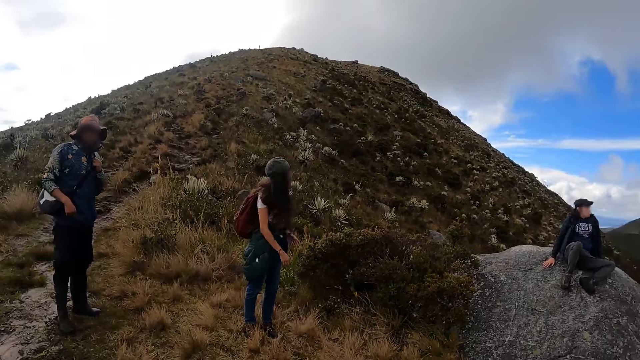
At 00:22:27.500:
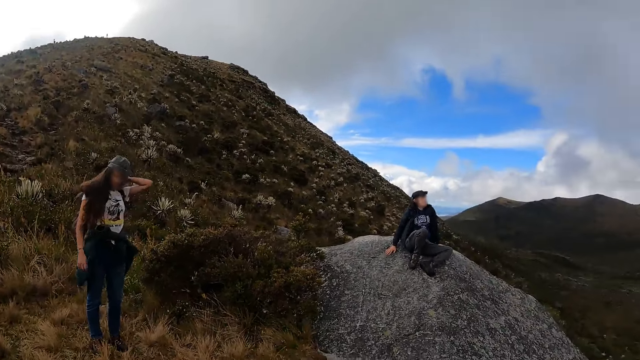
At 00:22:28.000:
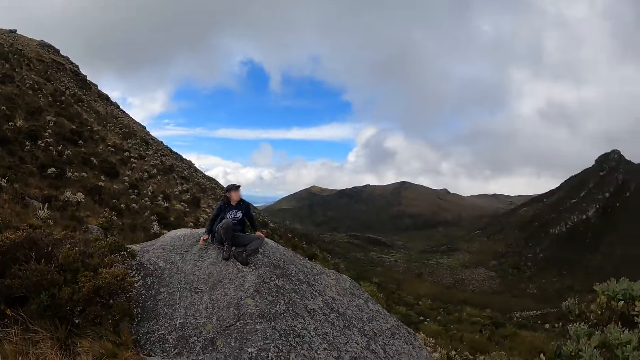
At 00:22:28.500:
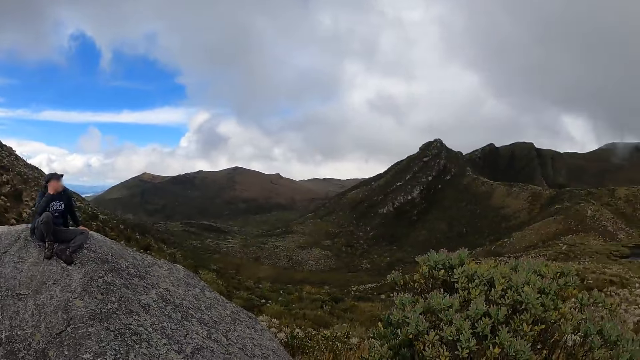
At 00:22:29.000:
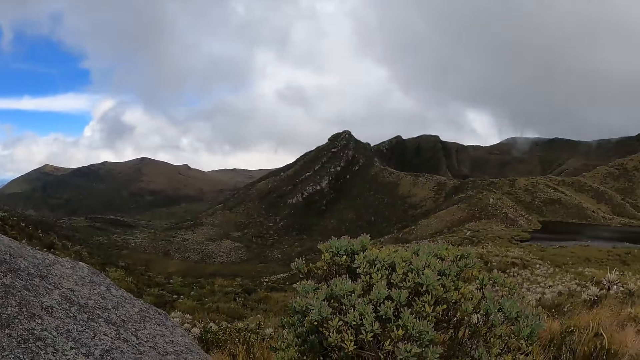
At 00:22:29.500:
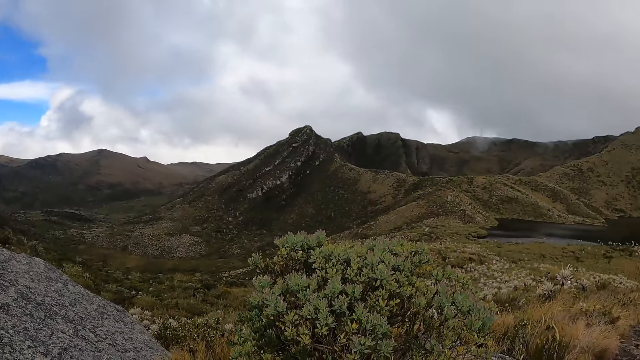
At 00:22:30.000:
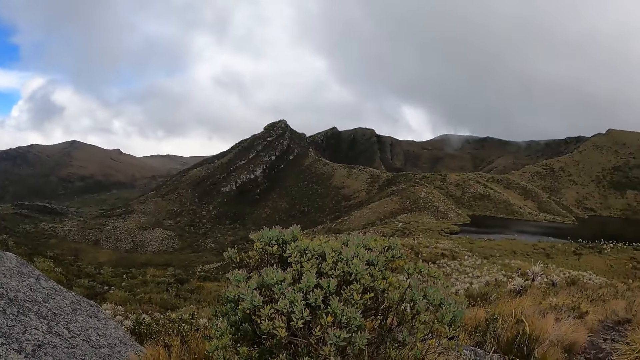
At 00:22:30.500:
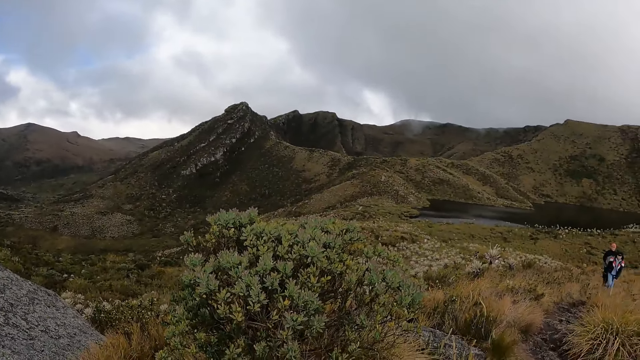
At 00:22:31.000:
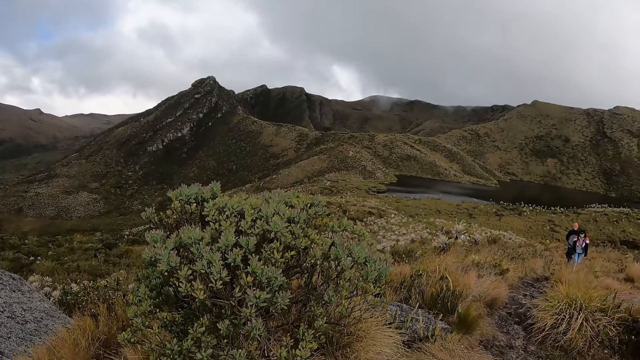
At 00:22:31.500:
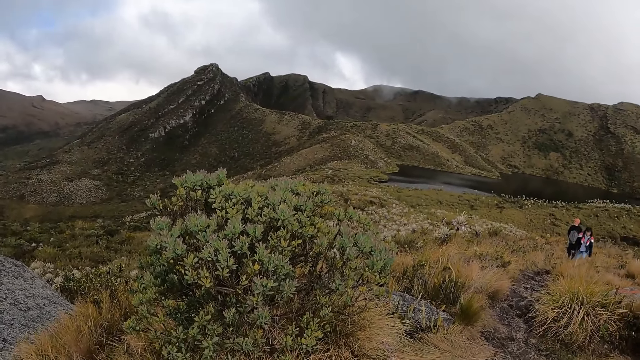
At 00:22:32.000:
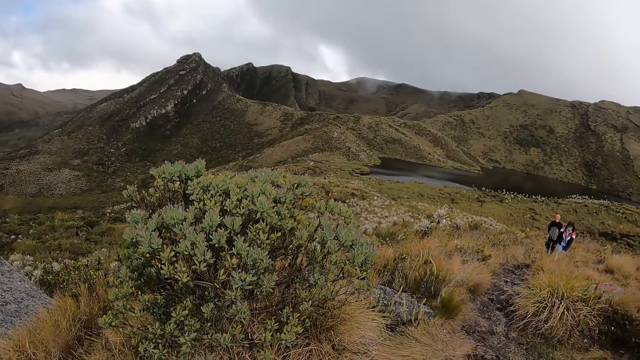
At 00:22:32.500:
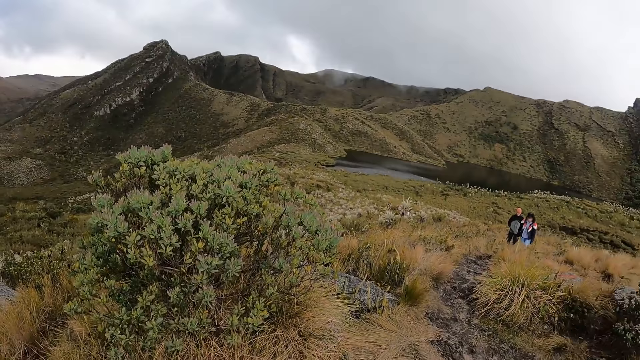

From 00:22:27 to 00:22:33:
The camera wearer looks at the view.

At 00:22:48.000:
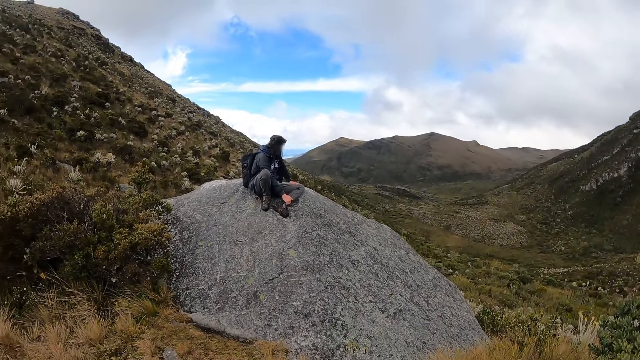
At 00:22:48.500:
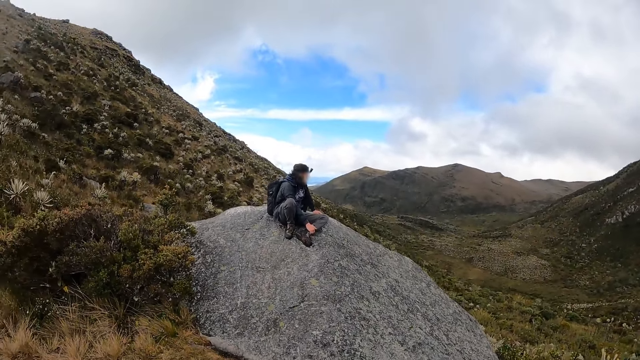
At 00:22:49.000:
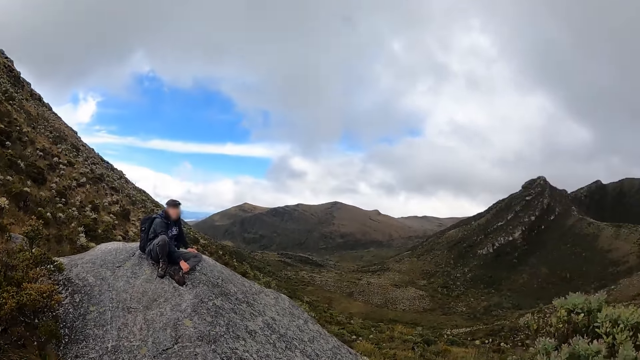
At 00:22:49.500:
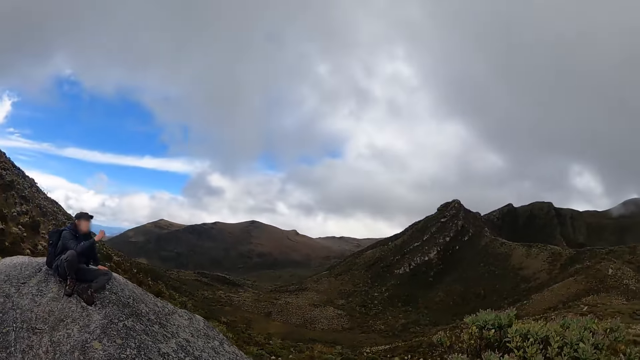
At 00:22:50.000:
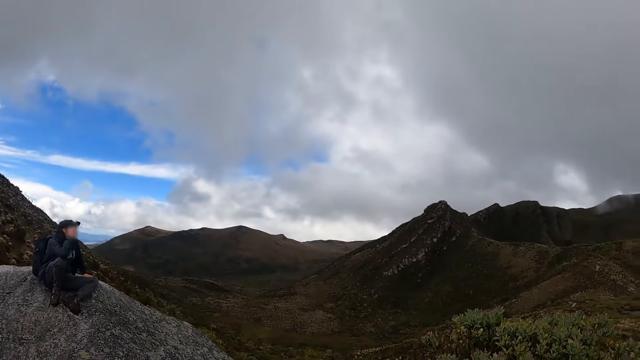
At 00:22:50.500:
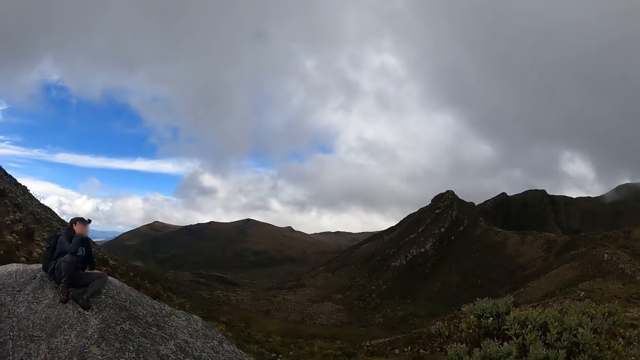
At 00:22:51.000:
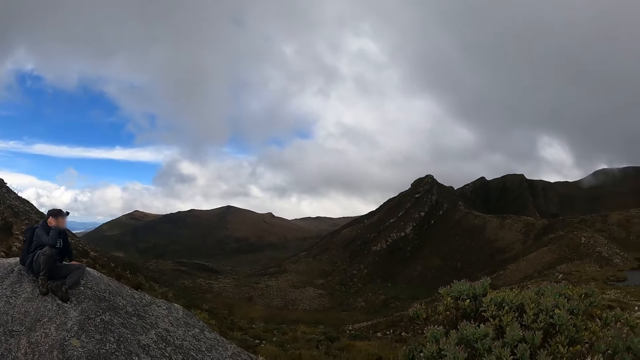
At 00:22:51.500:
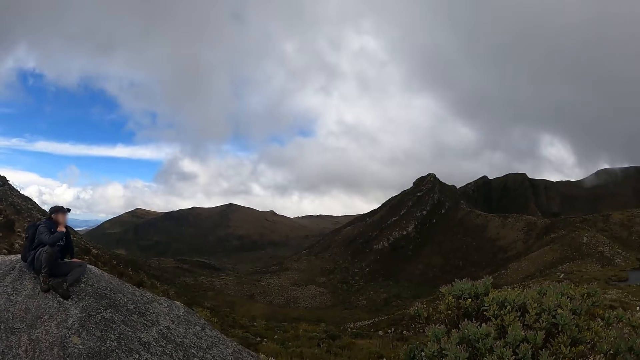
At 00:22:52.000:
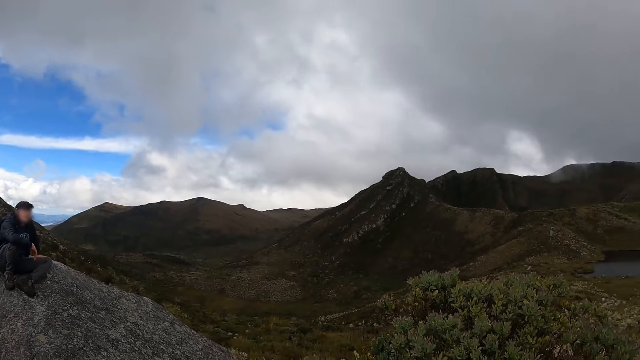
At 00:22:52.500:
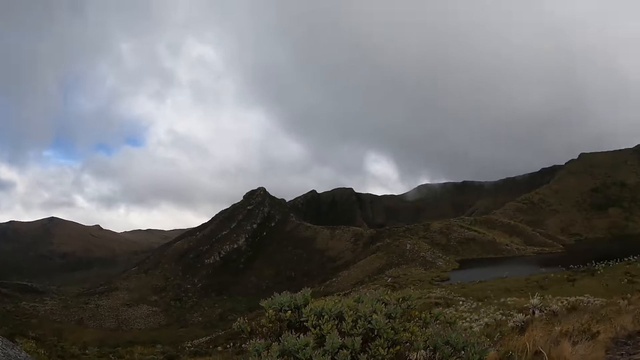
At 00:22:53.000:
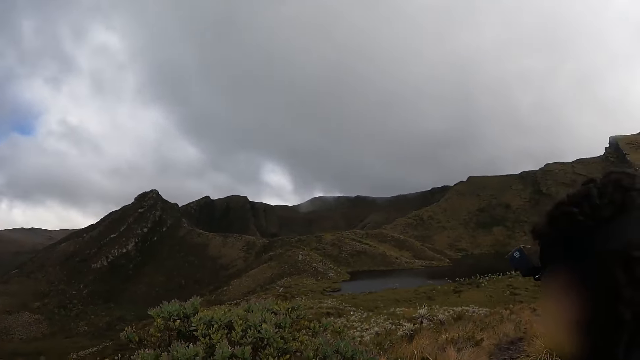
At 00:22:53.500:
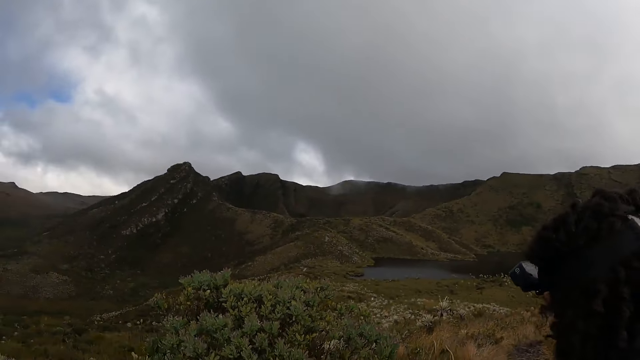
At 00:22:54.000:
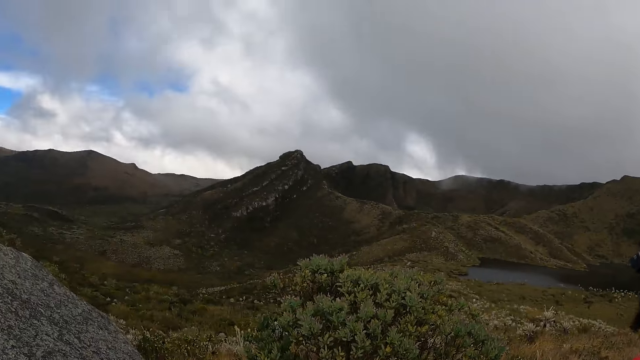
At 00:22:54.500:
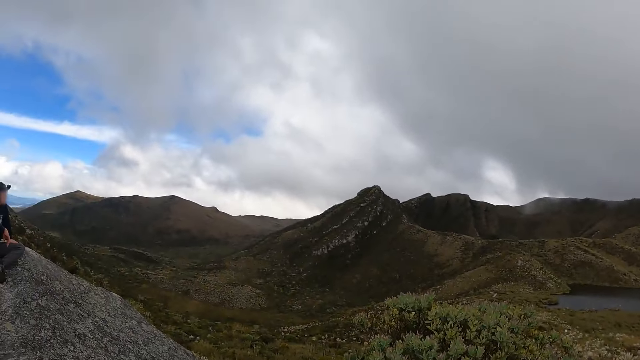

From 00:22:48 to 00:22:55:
A woman touches her face with her right hand.

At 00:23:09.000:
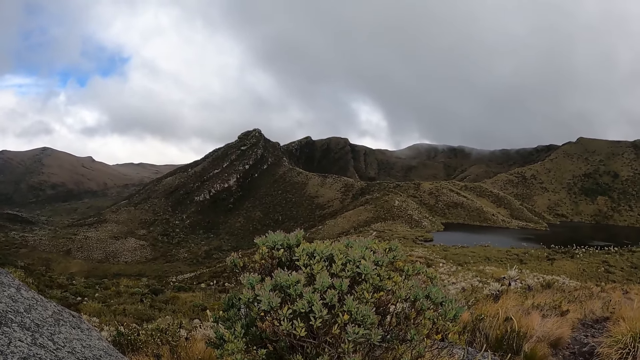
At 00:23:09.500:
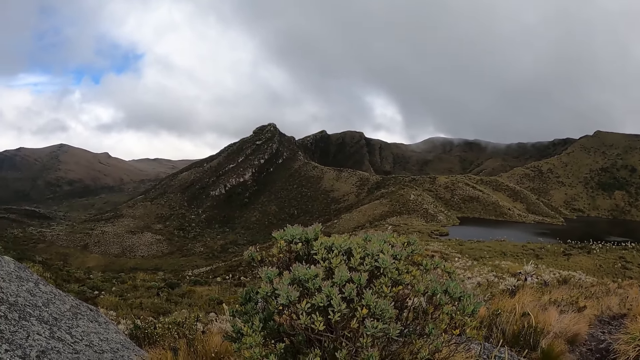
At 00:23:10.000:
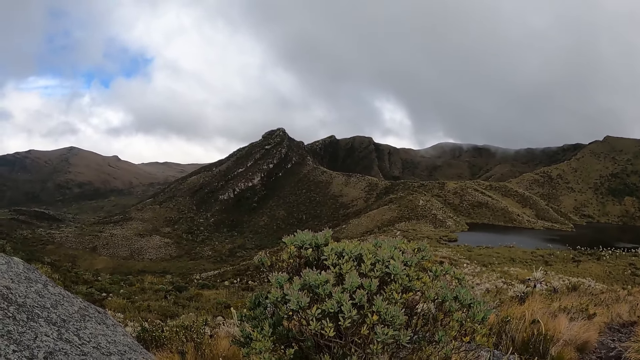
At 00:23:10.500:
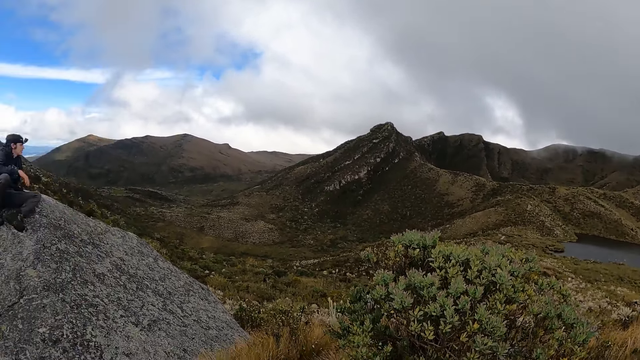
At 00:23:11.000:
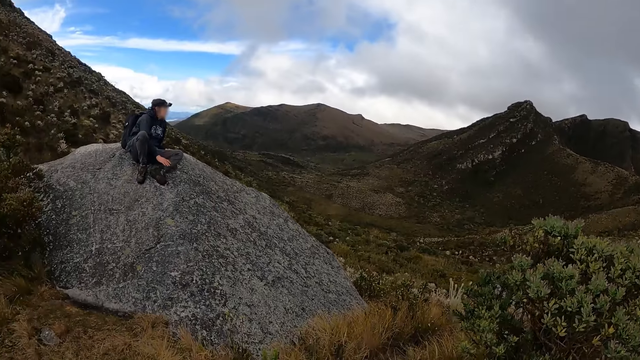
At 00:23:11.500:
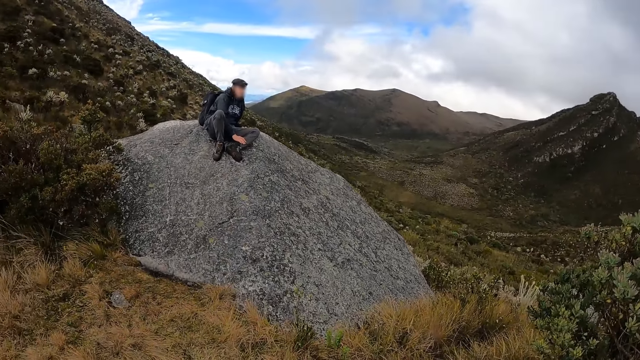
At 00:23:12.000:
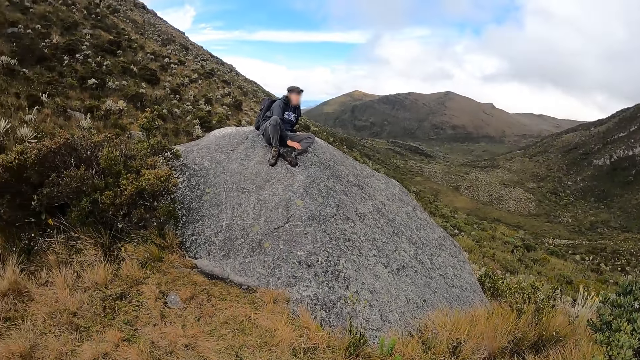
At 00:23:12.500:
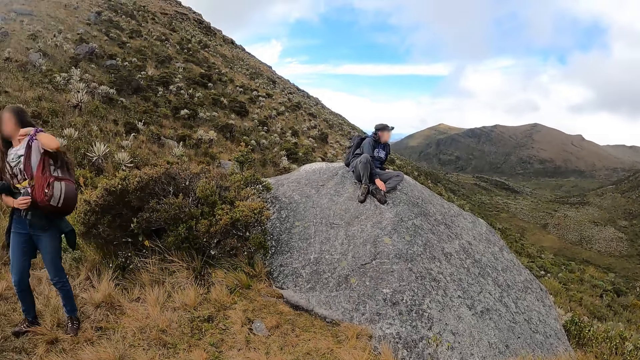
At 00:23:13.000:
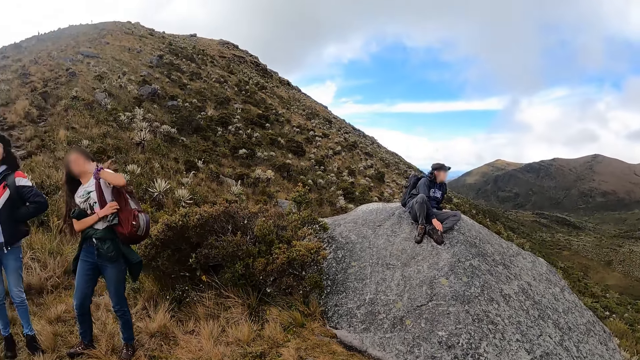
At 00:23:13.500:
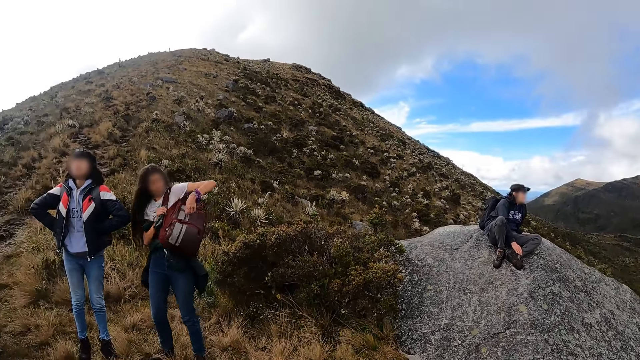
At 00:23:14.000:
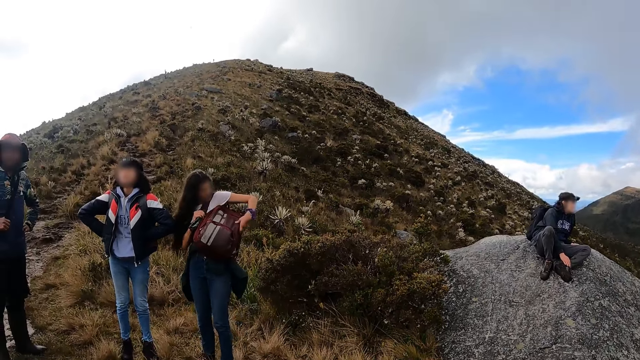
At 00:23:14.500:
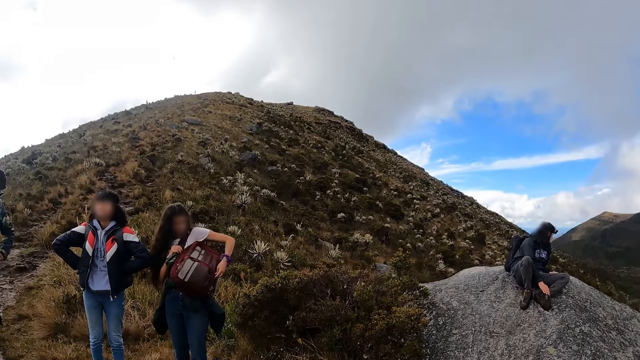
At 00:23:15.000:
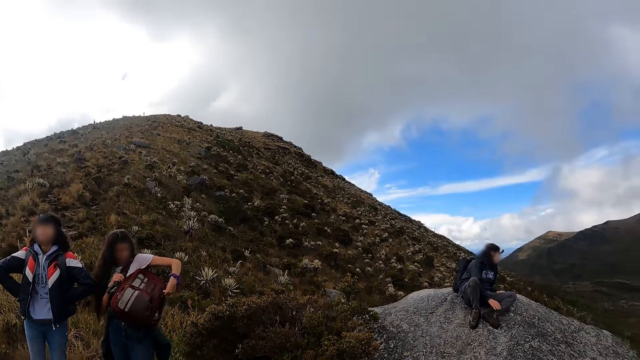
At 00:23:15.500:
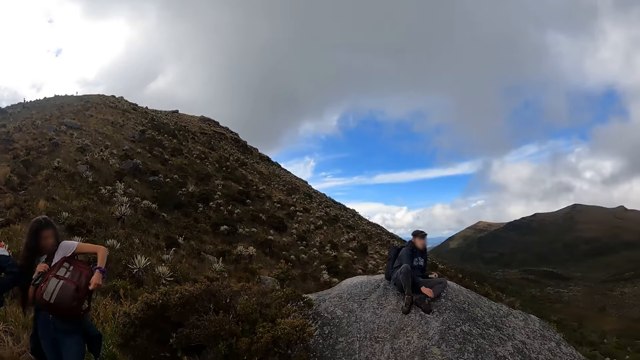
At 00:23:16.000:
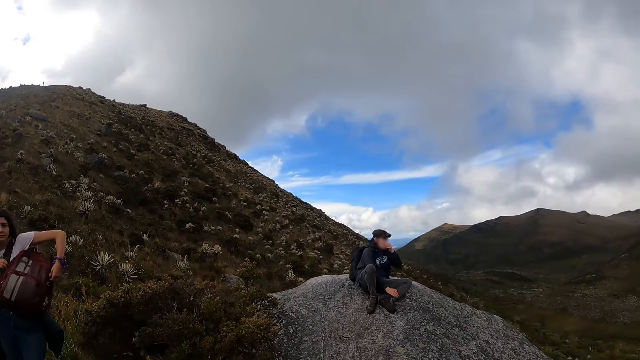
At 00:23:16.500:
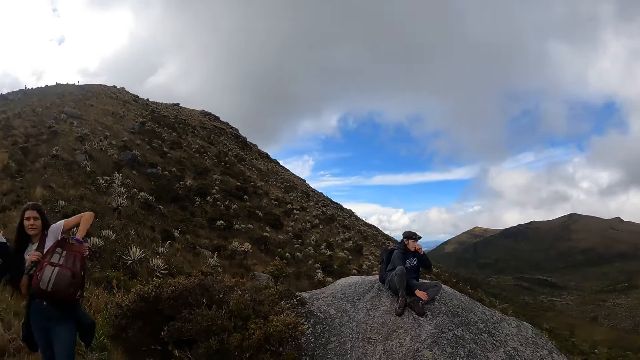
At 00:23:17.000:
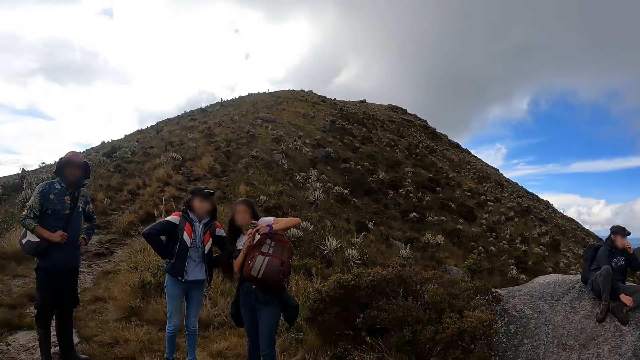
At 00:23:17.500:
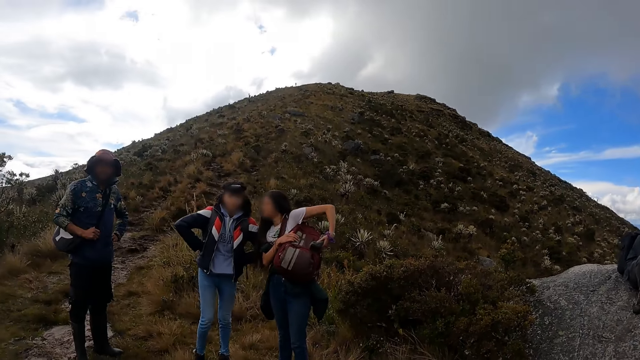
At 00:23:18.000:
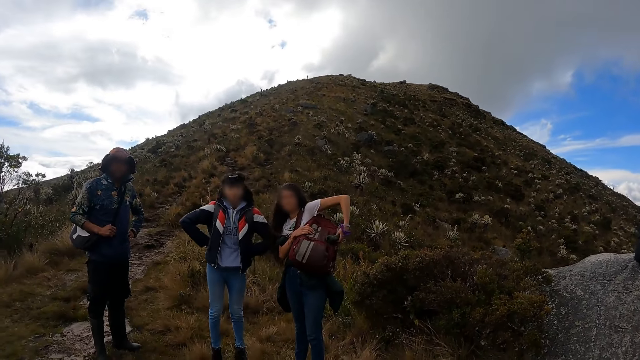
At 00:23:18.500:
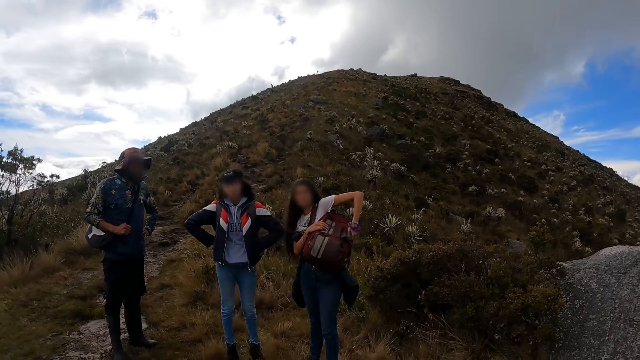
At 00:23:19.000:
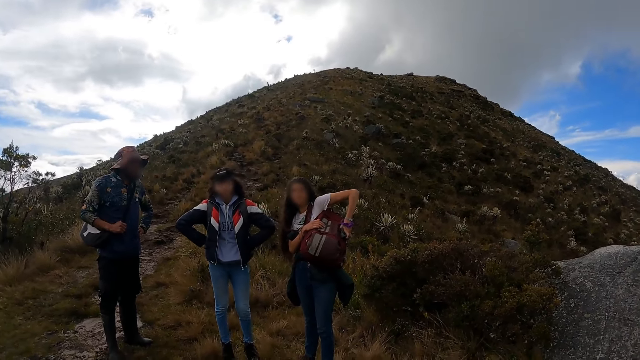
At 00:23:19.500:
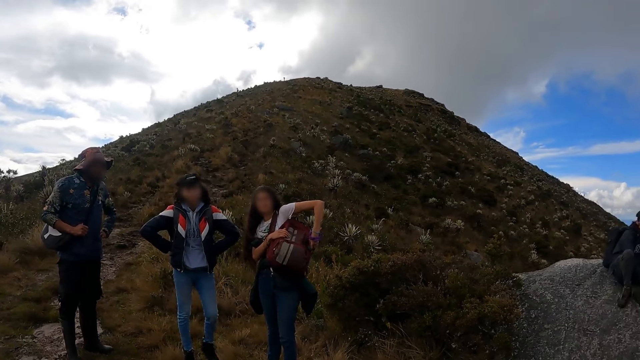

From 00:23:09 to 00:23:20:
The woman puts her right hand on her left leg. Another woman adjusts a back bag with her hands on her side back. The other woman unzips the front zip of the bag with her left hand. The first woman touches her face with her left hand. The camera wearer interacts with a man, another man and the other woman. The other woman puts a phone in her left hand in the front bag.
